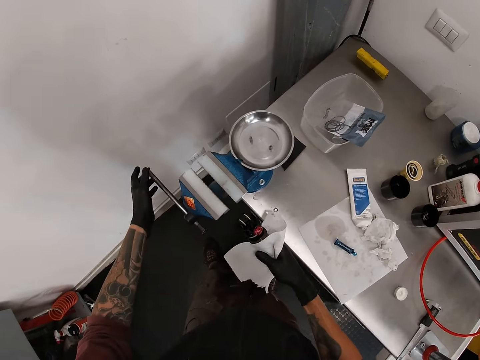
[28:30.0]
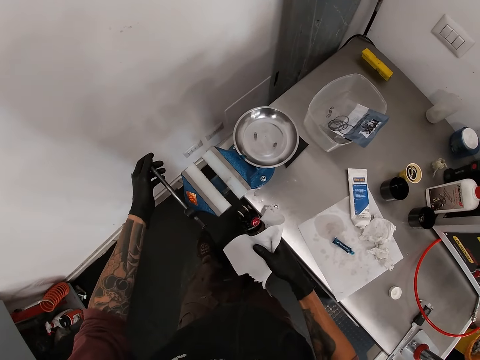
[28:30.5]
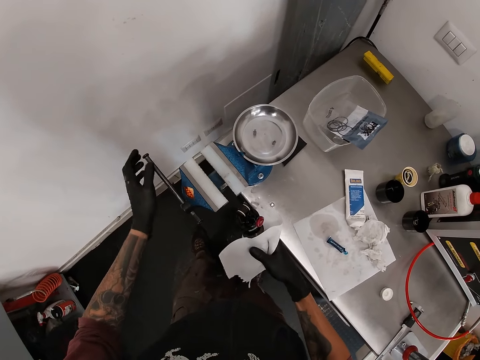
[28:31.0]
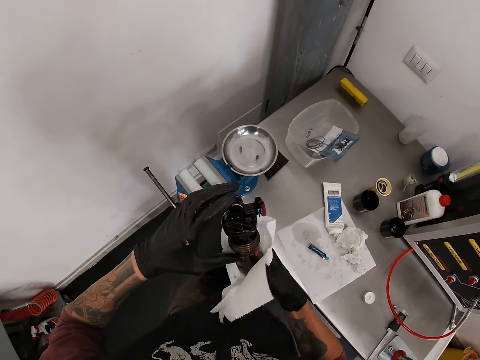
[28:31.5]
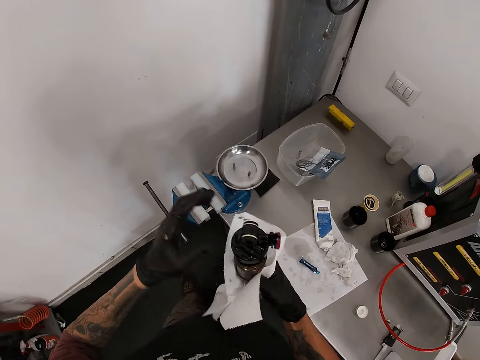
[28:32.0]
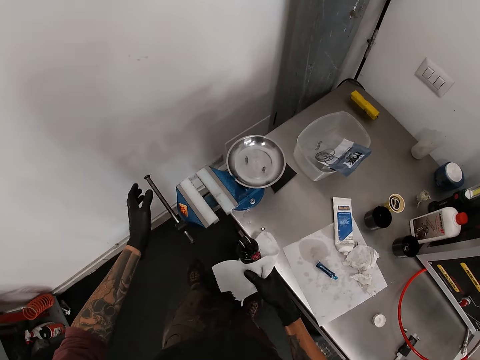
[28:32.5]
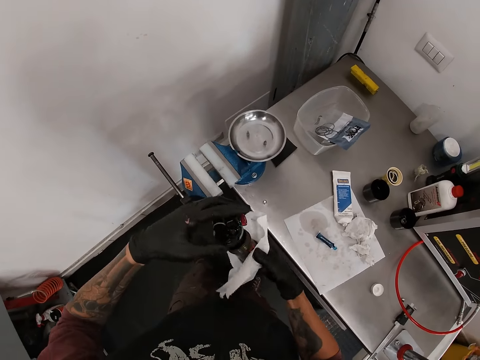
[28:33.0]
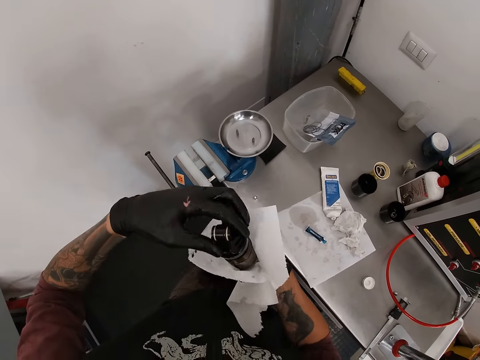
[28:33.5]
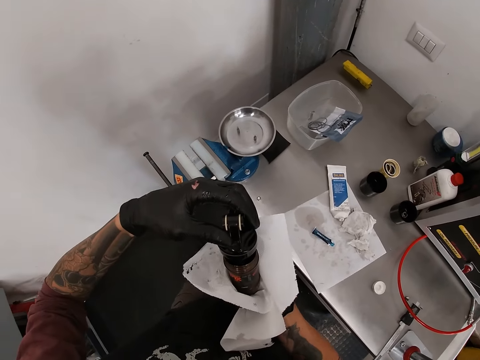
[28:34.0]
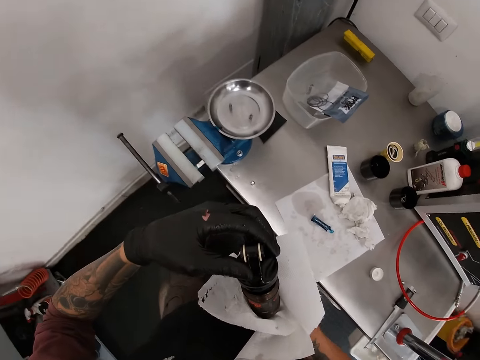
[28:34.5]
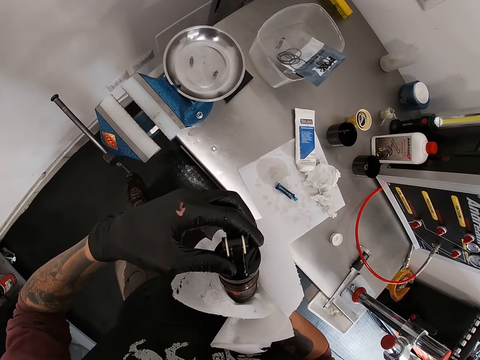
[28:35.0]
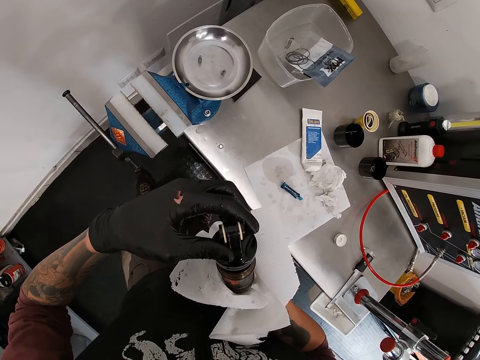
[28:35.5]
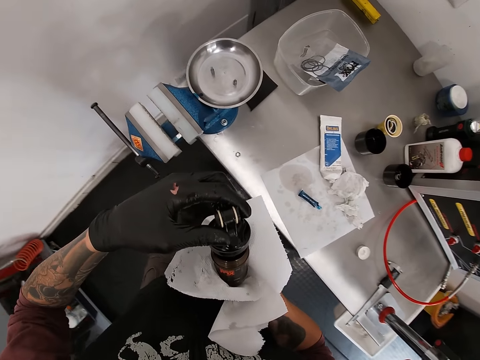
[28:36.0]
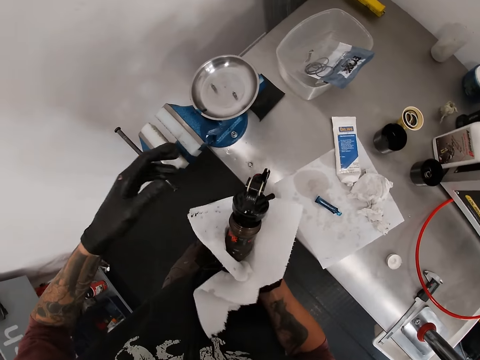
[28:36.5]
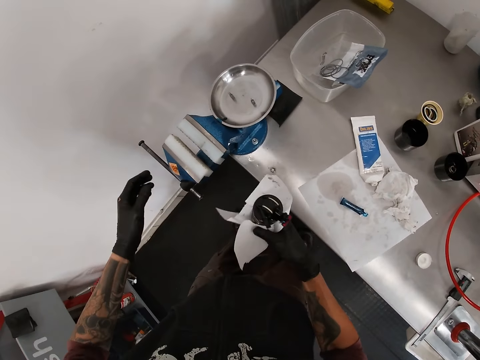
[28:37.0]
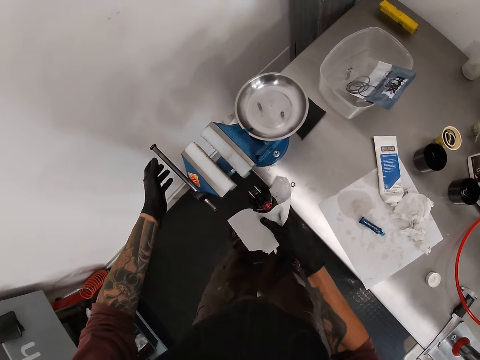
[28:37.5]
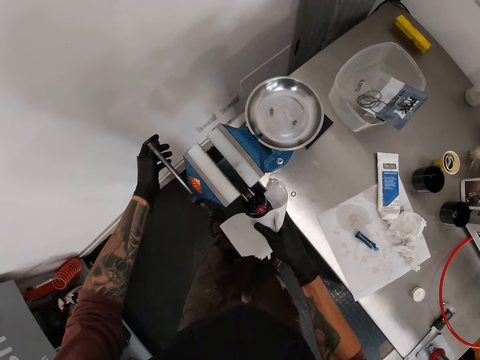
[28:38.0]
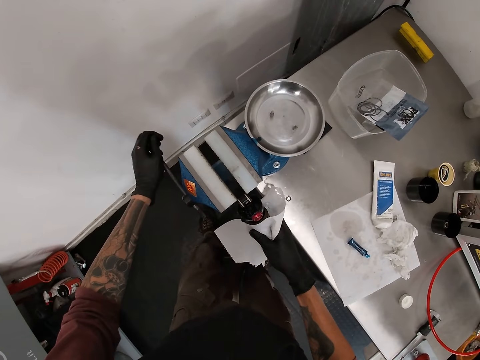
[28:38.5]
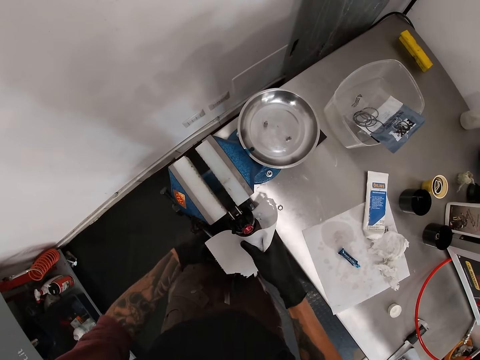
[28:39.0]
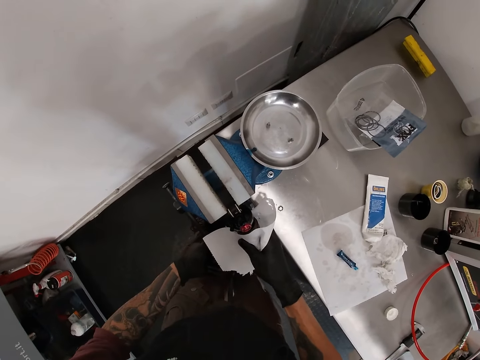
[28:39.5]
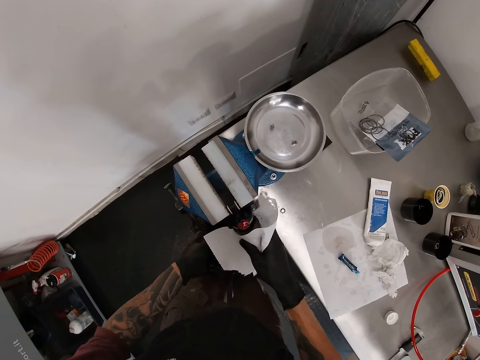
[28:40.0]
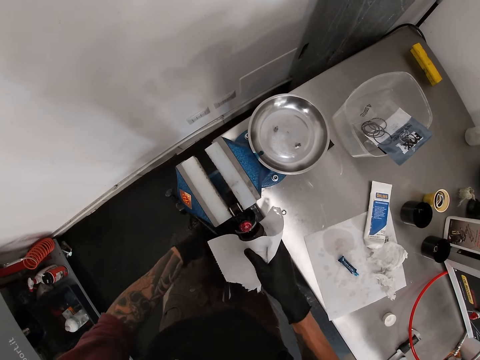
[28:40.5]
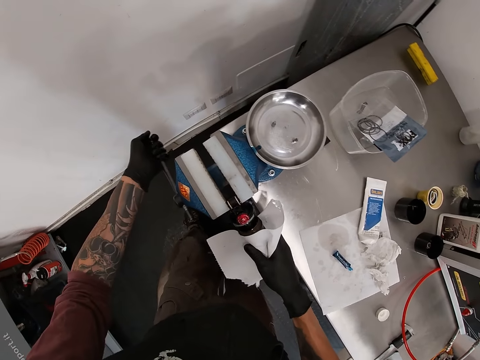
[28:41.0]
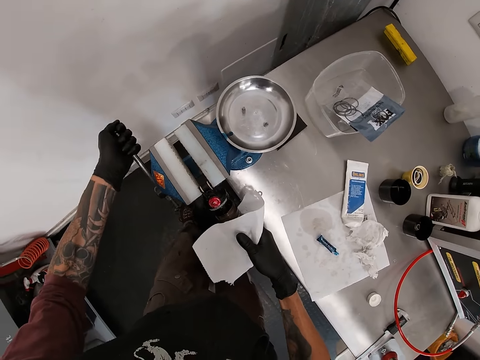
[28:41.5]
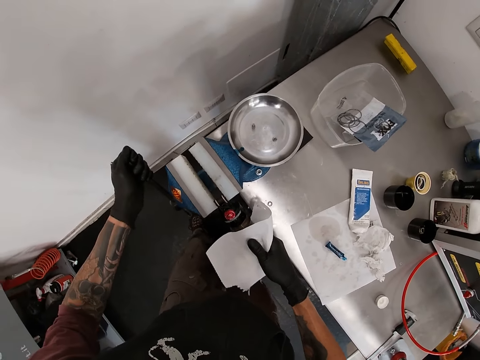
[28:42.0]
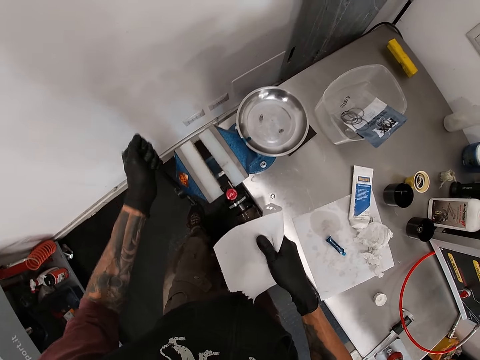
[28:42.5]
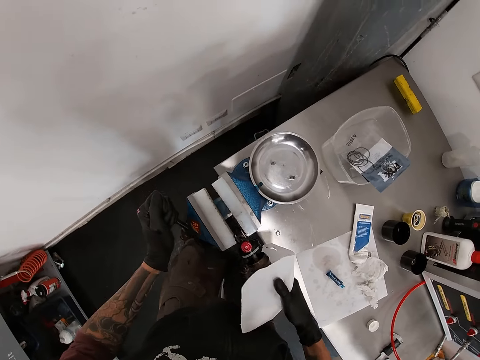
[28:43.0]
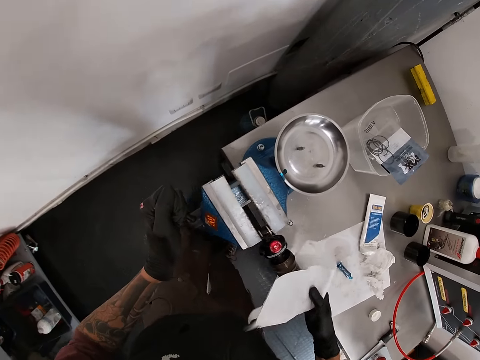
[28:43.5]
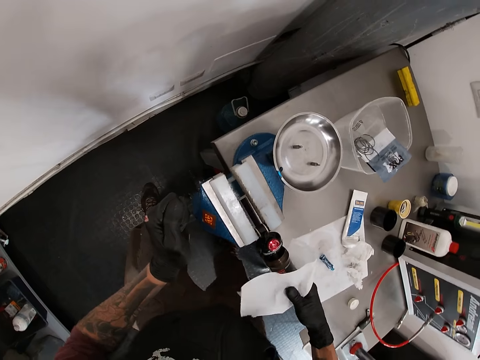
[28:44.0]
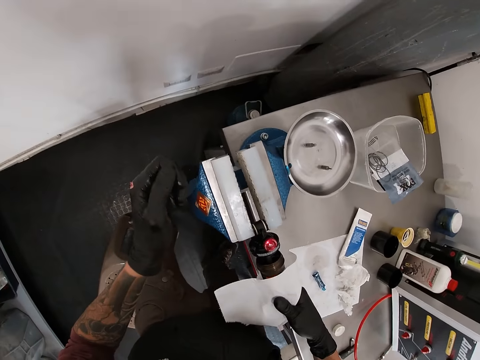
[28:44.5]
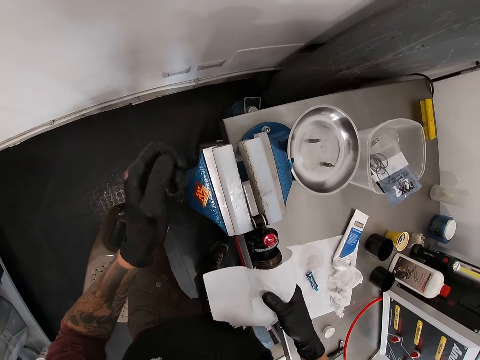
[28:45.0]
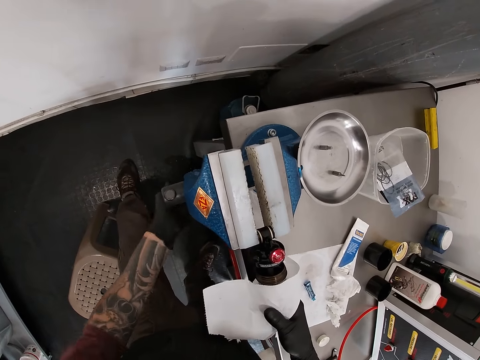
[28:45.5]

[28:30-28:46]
The camera wearer adjusts the home vise or bench vice. He looks at the fox rear shock or fox float. He holds the fox float with both hands. He holds the fox float with his right hand. He tightens the bench vice handle with his left hand. He inserts the fox float in the bench vice with his right hand. He tightens the bench vice handle with his left hand.

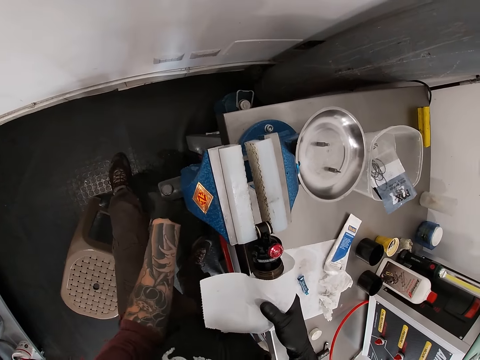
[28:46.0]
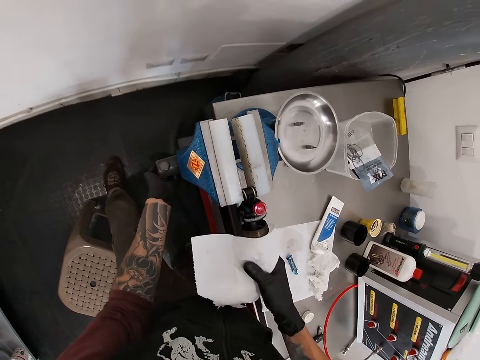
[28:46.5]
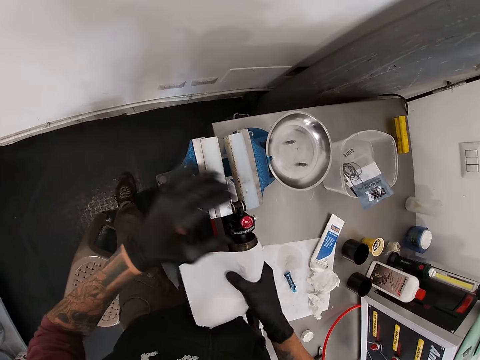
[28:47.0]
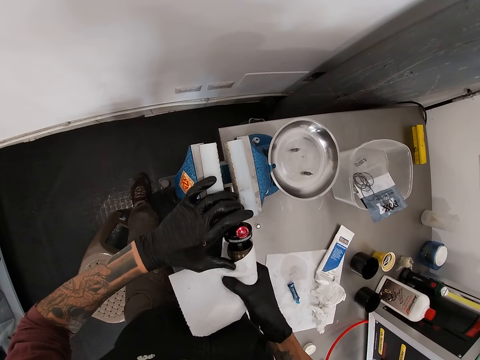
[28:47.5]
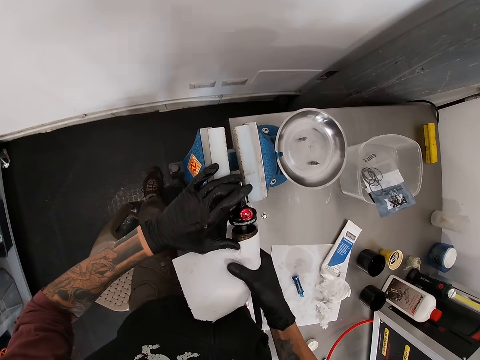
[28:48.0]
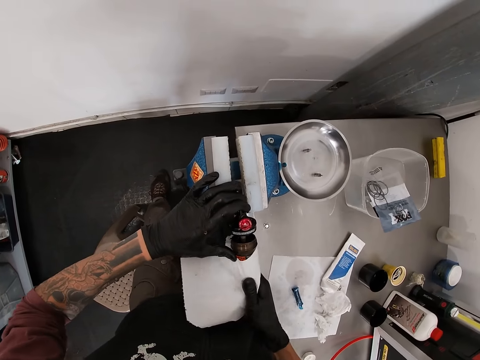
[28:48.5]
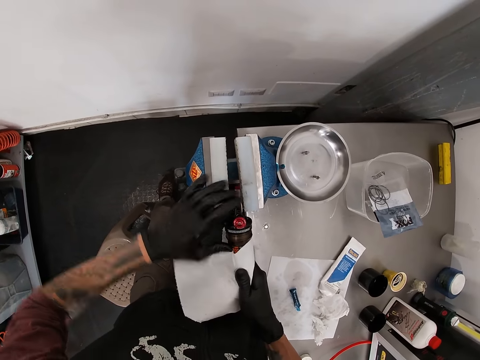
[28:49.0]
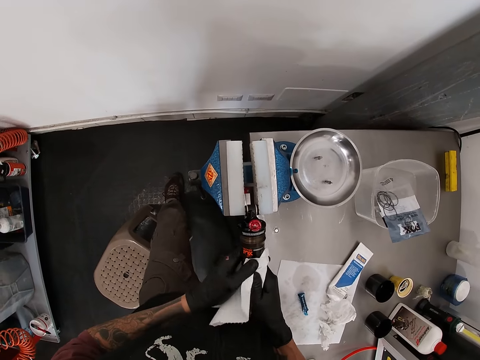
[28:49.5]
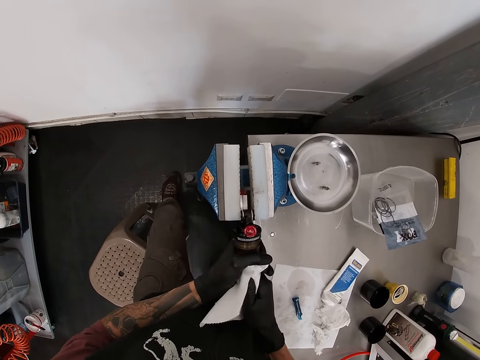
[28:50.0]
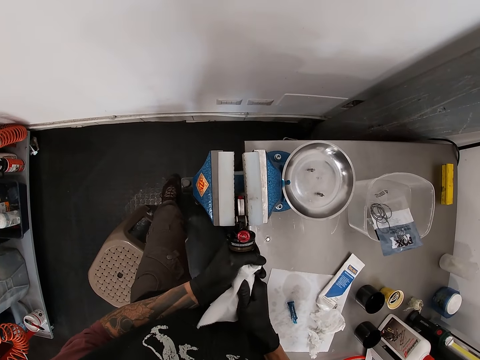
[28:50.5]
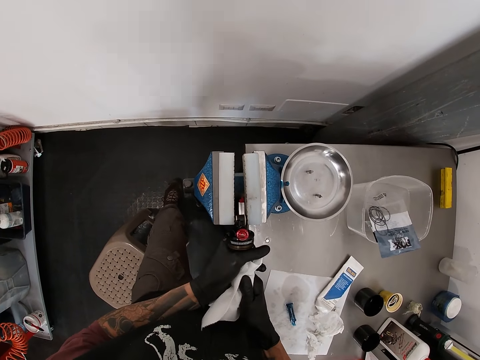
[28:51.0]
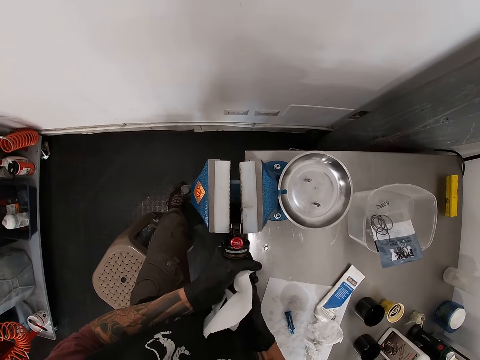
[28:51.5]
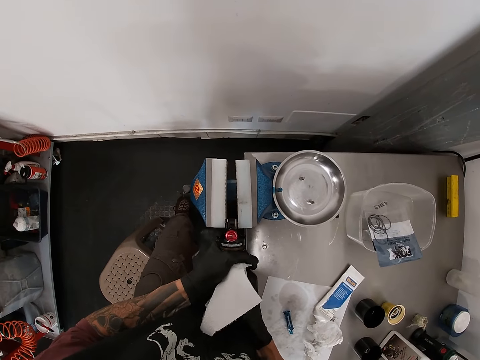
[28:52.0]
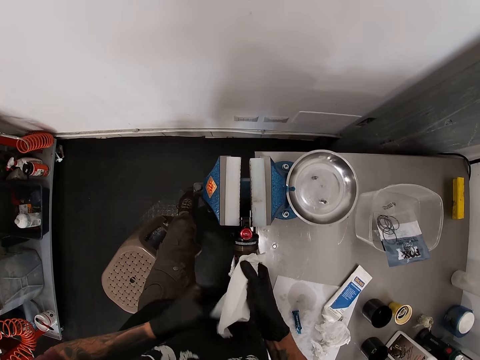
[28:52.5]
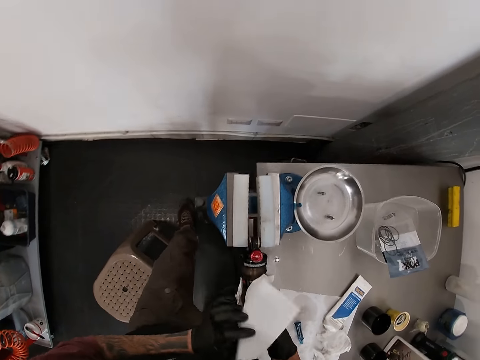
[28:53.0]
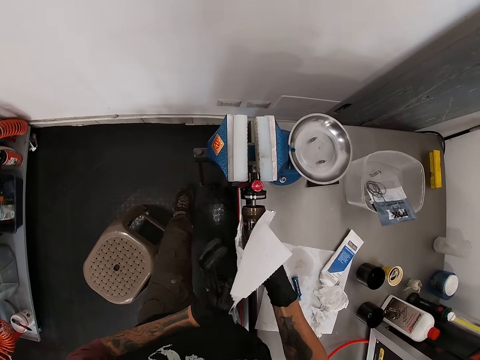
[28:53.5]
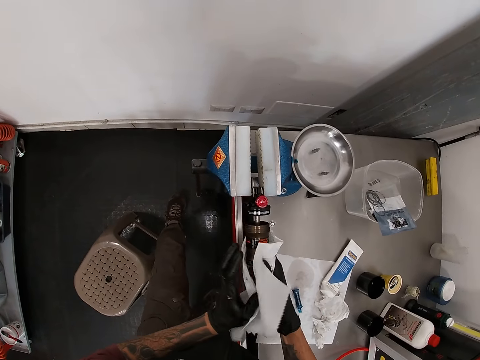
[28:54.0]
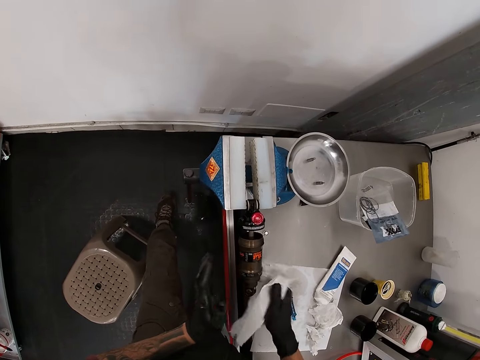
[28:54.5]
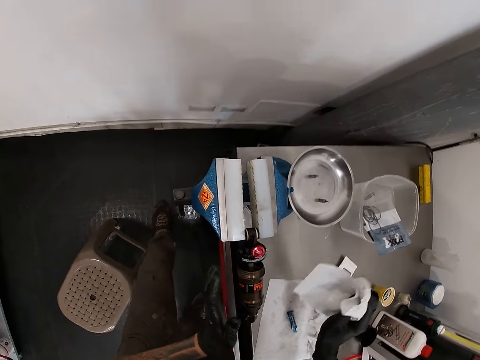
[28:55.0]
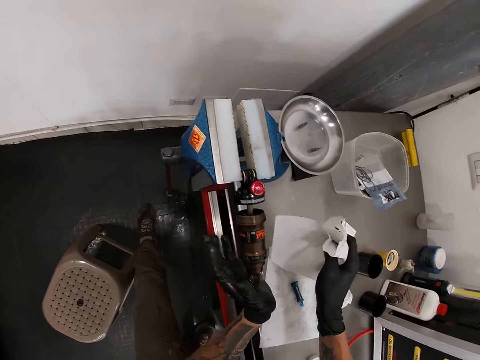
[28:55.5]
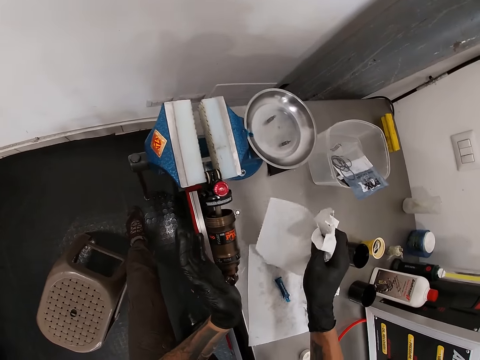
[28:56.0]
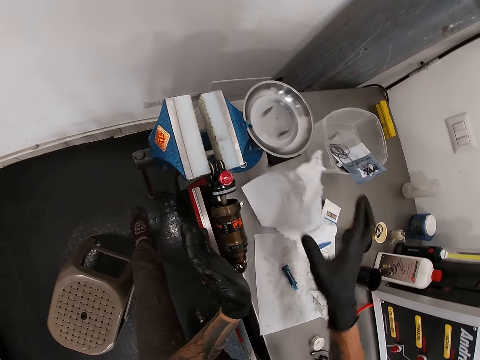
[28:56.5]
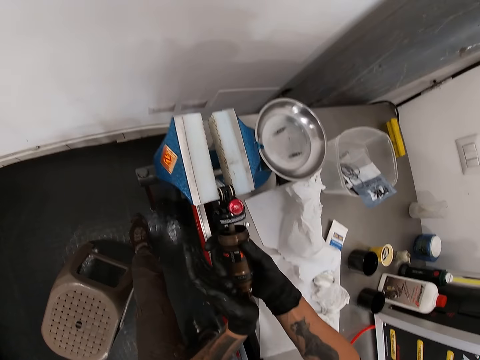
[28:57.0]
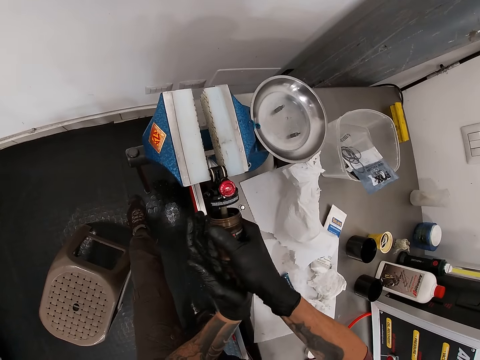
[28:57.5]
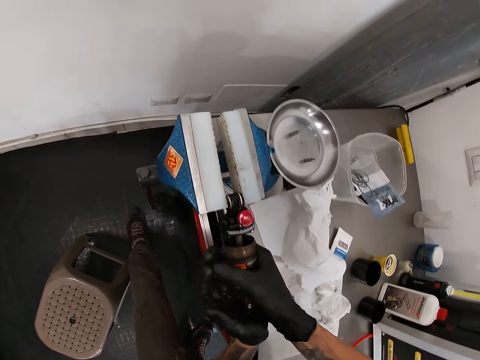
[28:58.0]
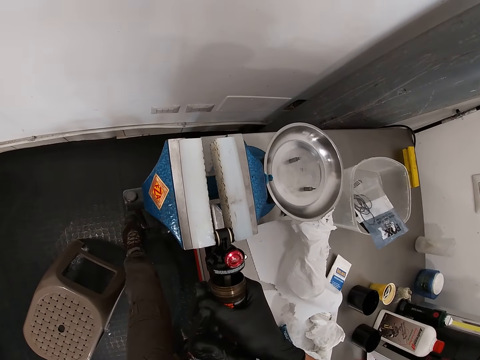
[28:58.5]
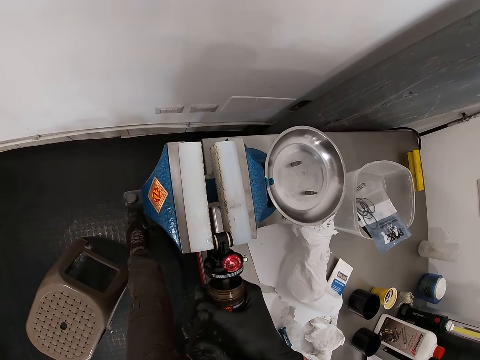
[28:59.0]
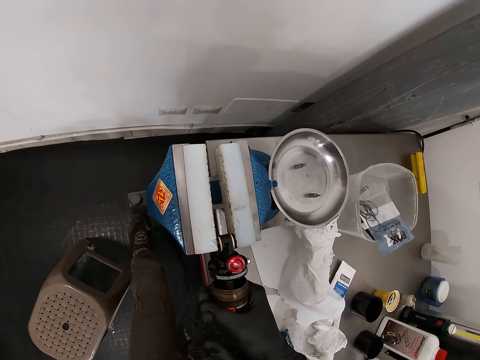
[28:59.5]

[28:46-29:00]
The camera wearer adjusts the fox float or fox rear shock in the bench vice or home vise with both hands. He holds the fox rear shock in the home vise. He drops the tissue in his right hand on the work table. He adjusts the fox float in the bench vice with both hands.
